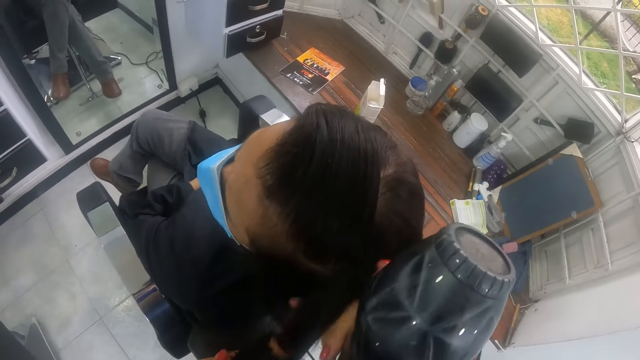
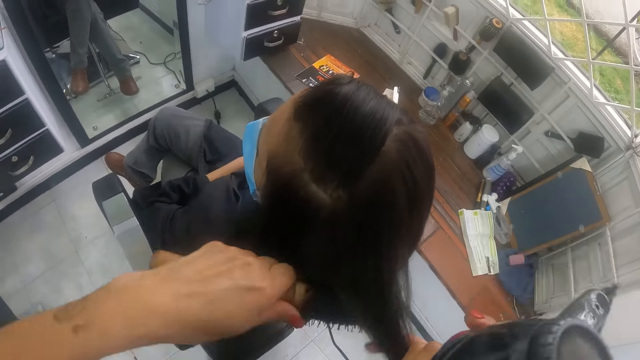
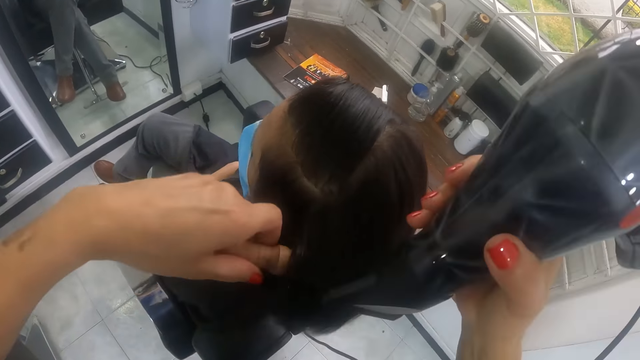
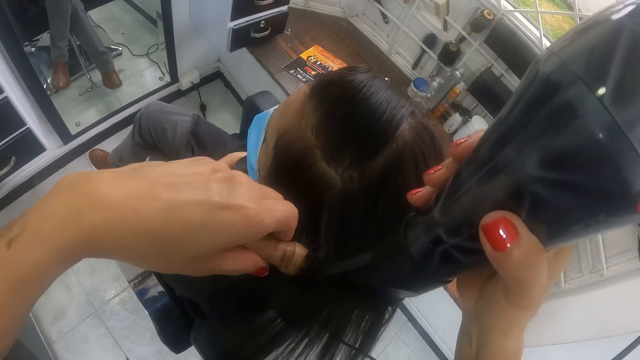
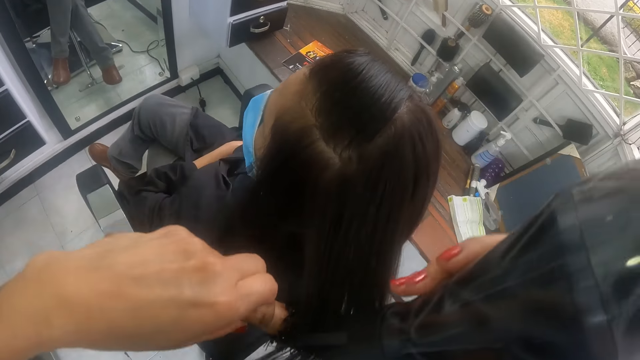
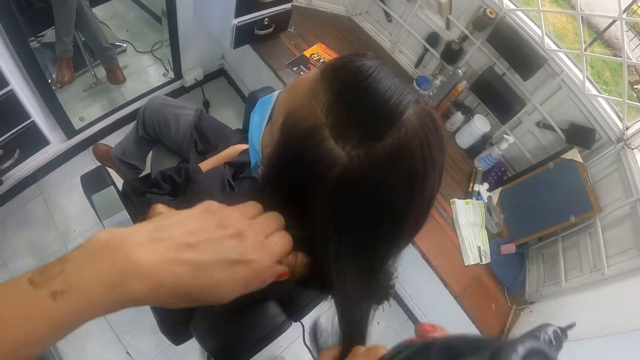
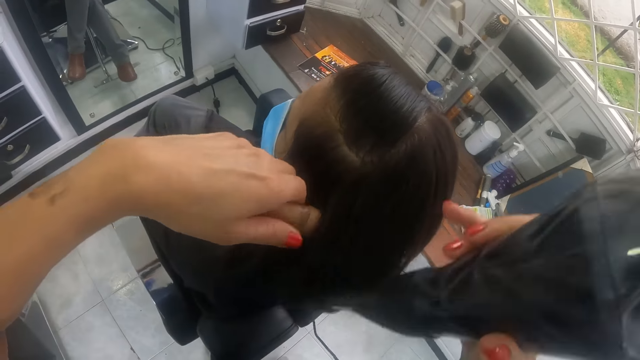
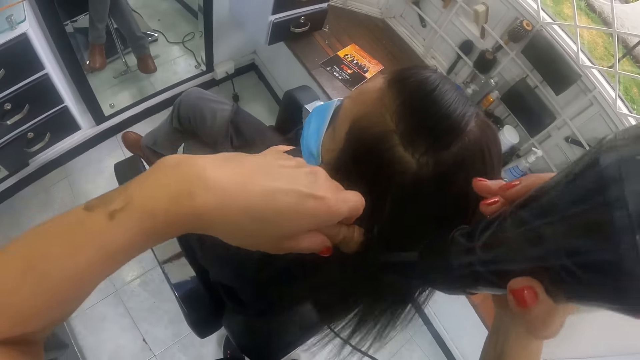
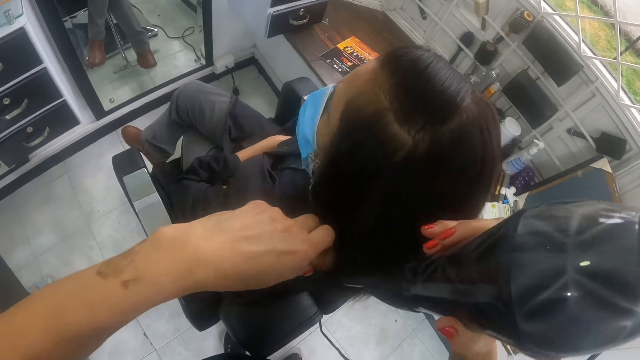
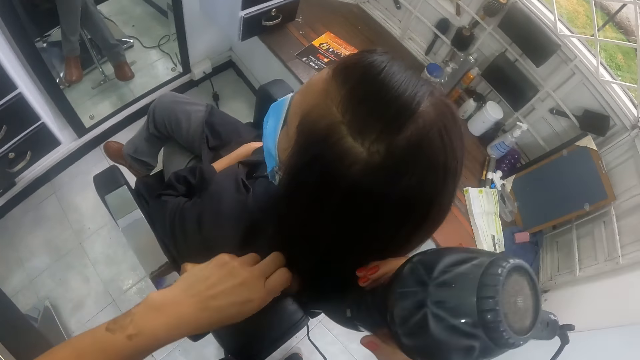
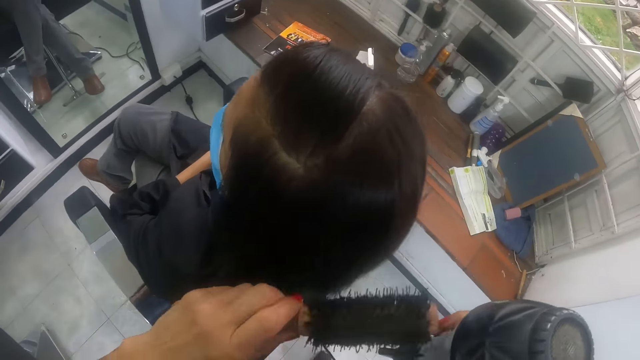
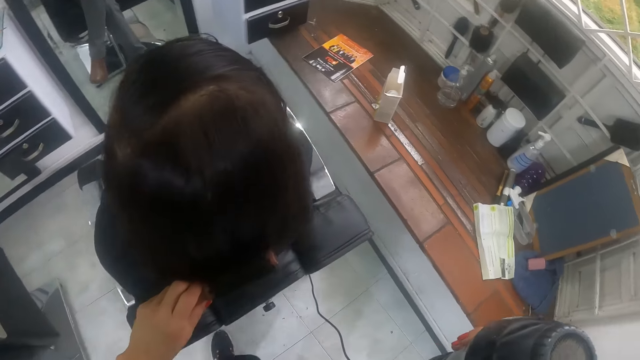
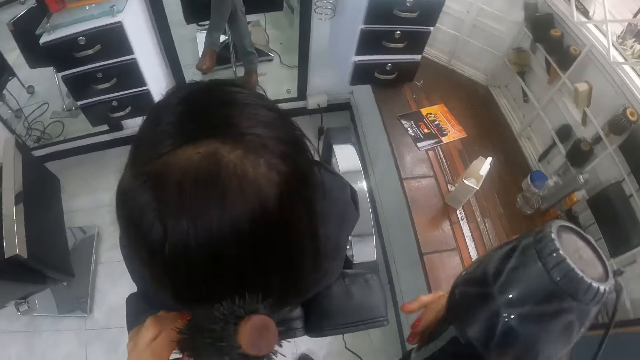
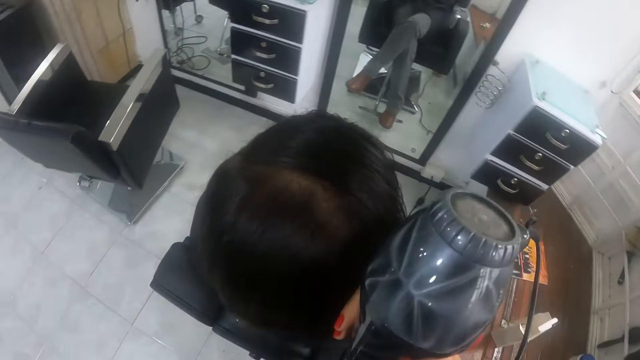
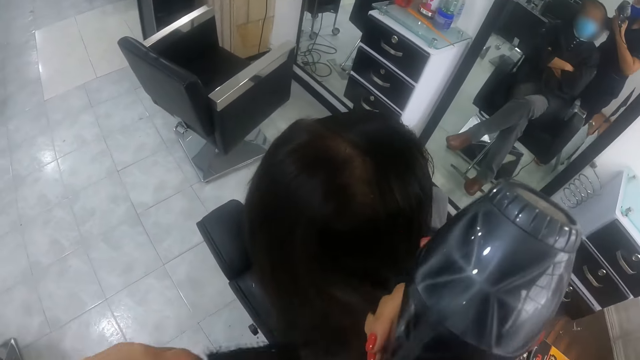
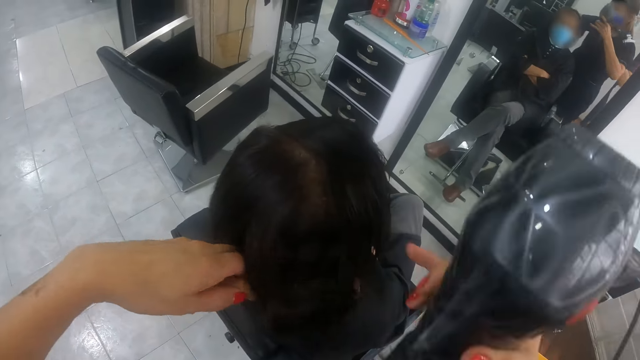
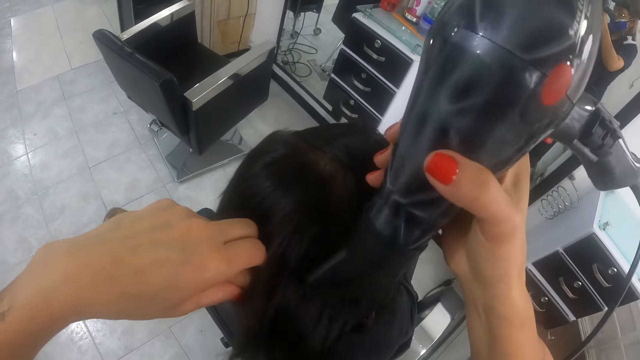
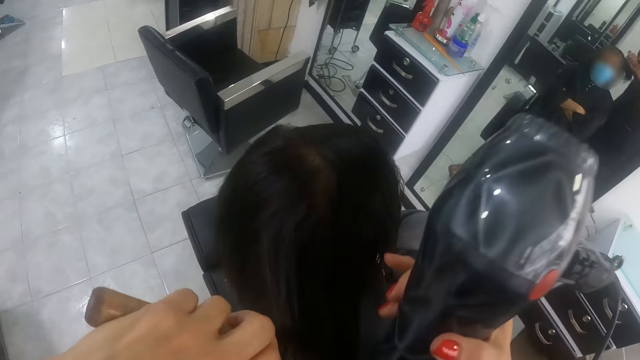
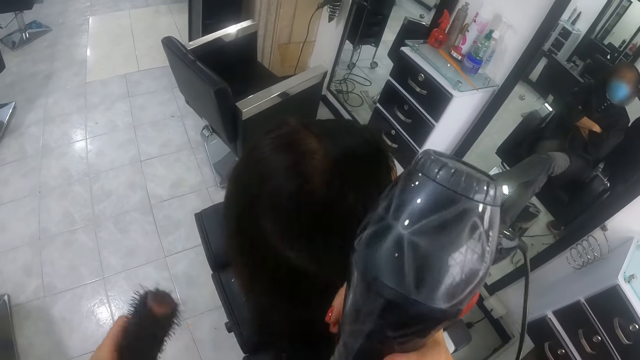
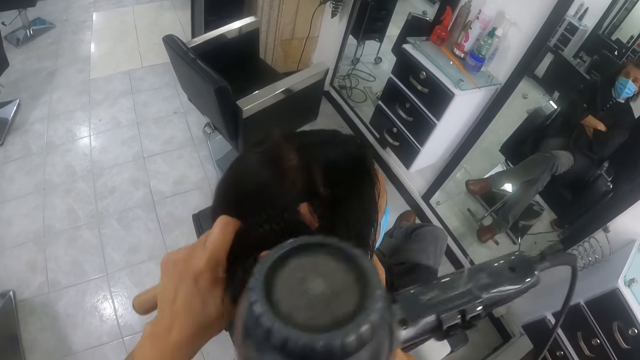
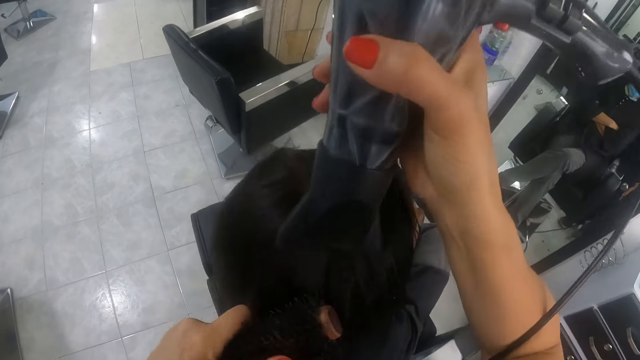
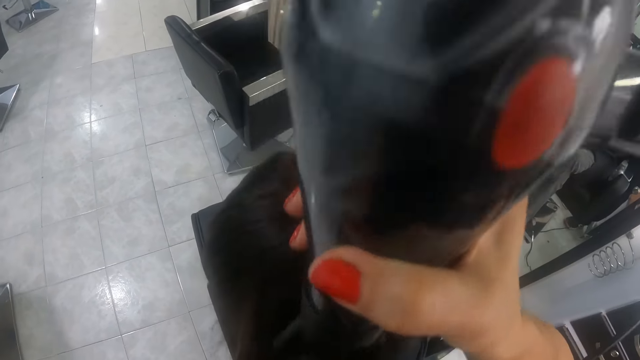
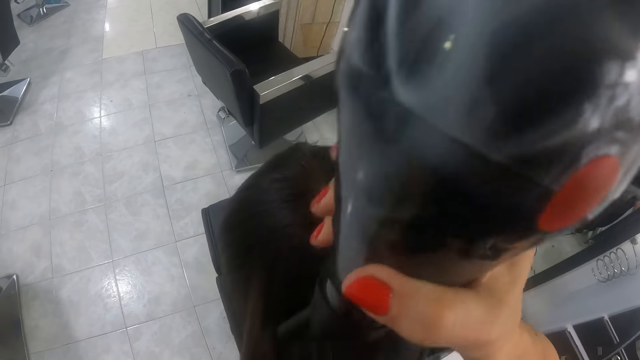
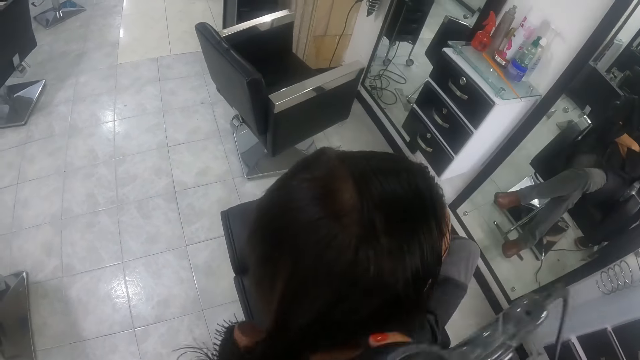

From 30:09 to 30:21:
The camera wearer pulls the portion of the hair of the man from the round brush in her left hand with her right hand. She straightens the portion of the hair of the man from her right hand with the round brush in her left hand. She uses the hair dryer in her right hand on the portion of the hair of the man. She pulls the portion of the hair of the man from the round brush in her left hand with her right hand. She straightens the portion of the hair of the man from her right hand with the round brush in her left hand. She uses the hair dryer in her right hand on the portion of the hair of the man. She brushes the hair of the man with the round brush in her left hand. She pulls a portion of the hair of the man with her right hand. She straightens the portion of the hair of the man from her right hand with the round brush in her left hand. She uses the hair dryer in her right hand on the portion of the hair of the man. She pulls the portion of the hair of the man from the round brush in her left hand with her right hand. She straightens the portion of the hair of the man from her right hand with the round brush in her left hand. She uses the hair dryer in her right hand on the portion of the hair of the man.

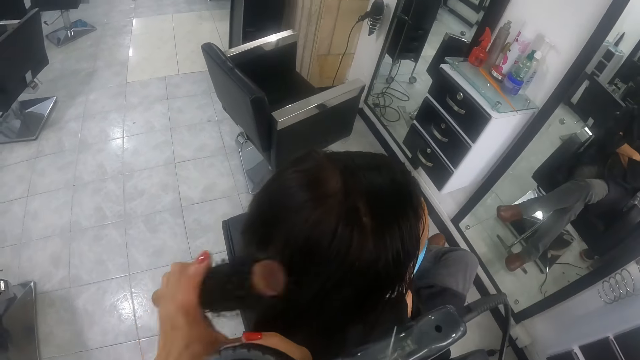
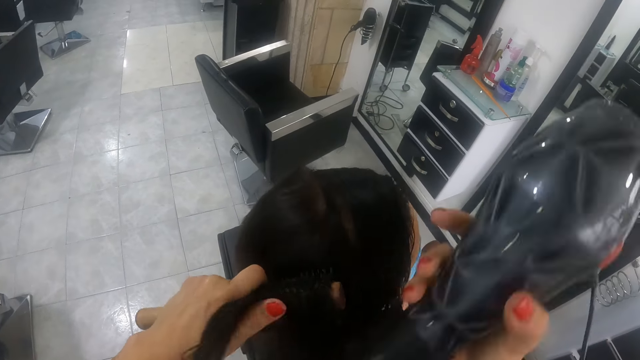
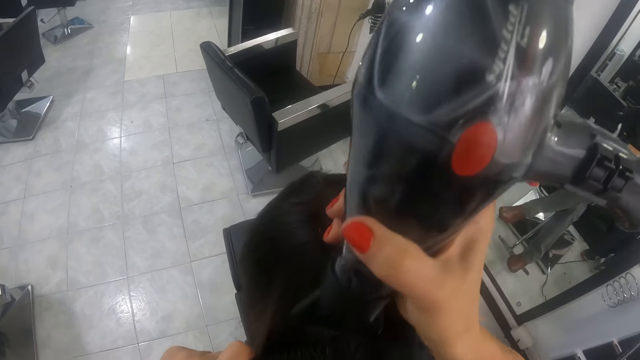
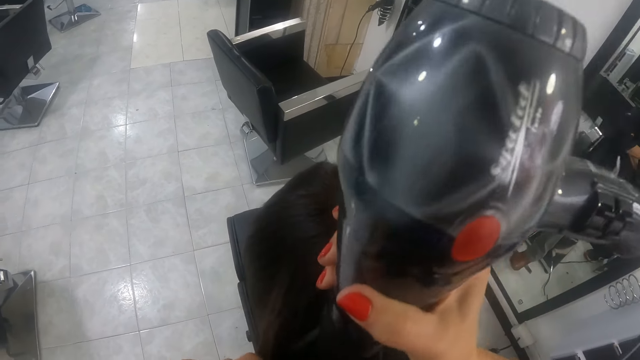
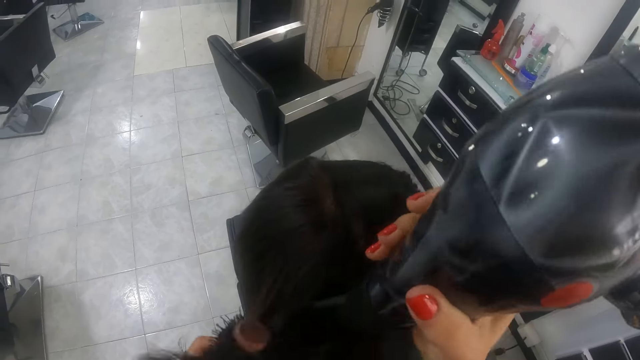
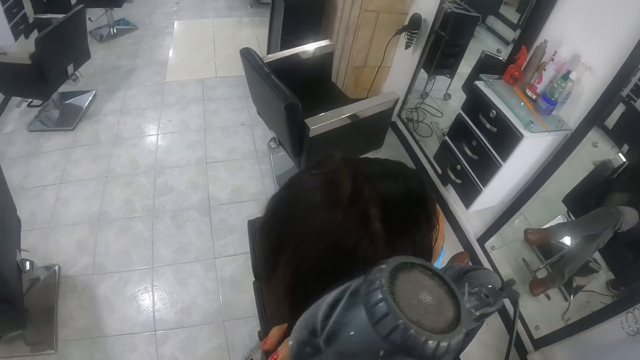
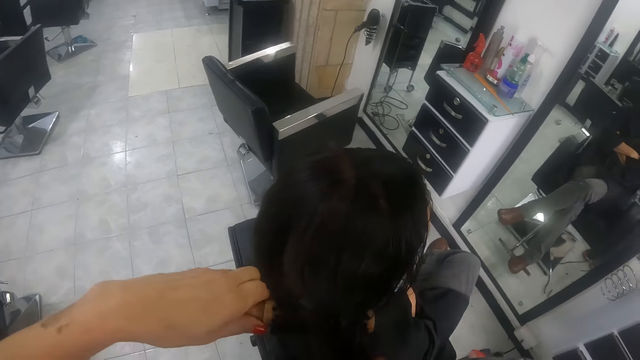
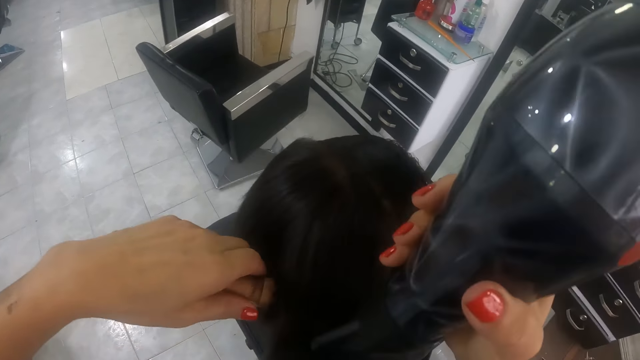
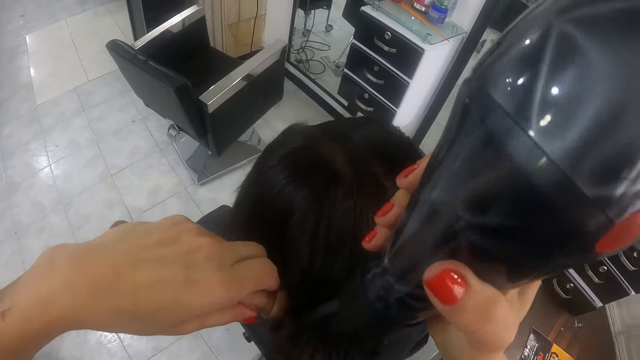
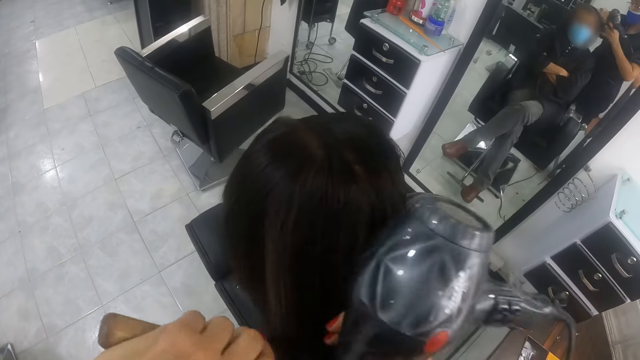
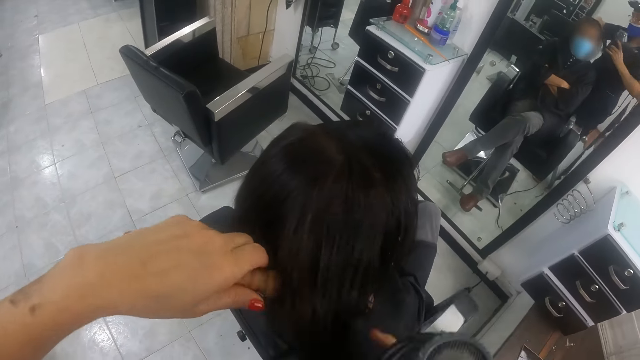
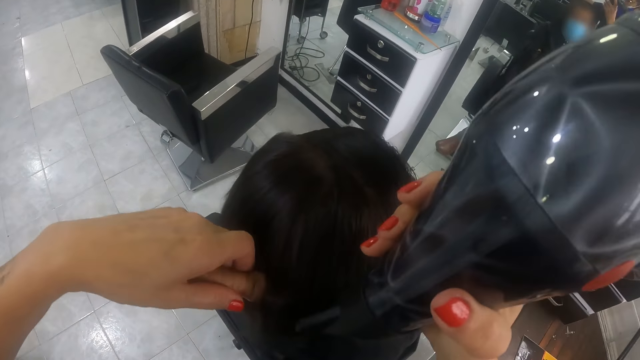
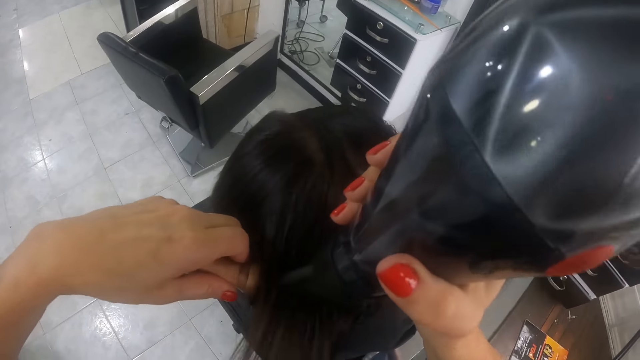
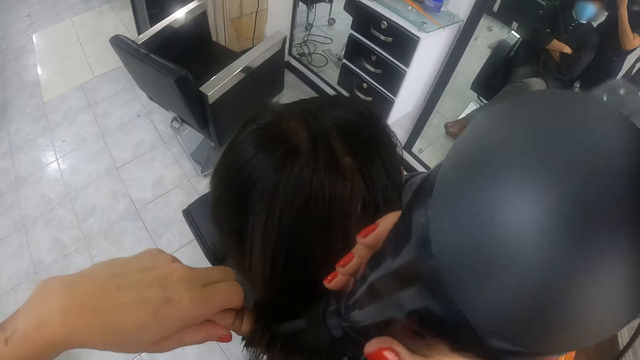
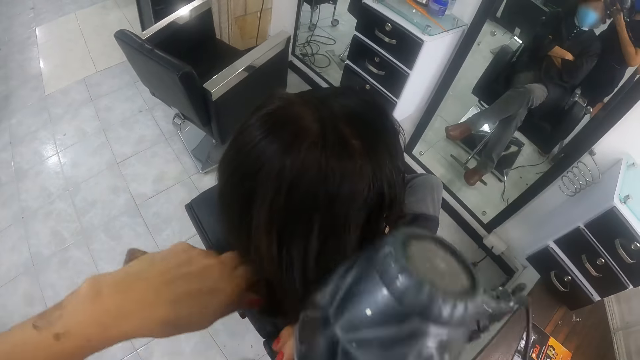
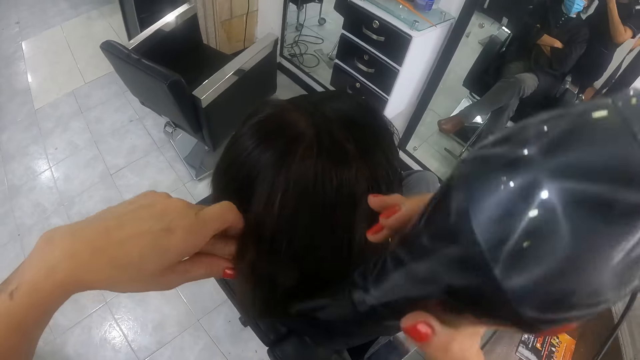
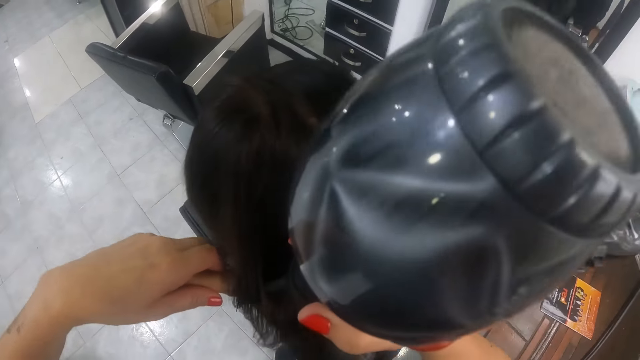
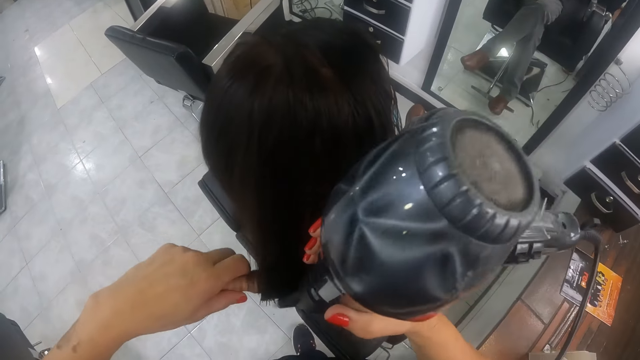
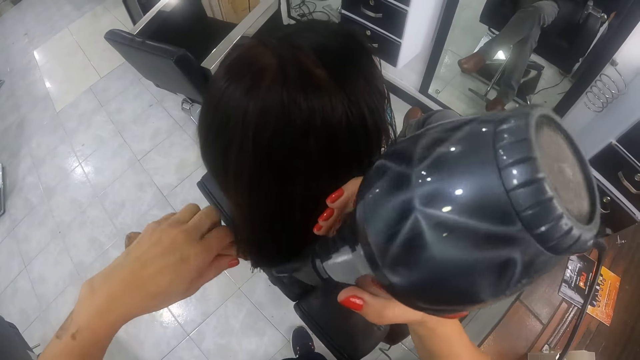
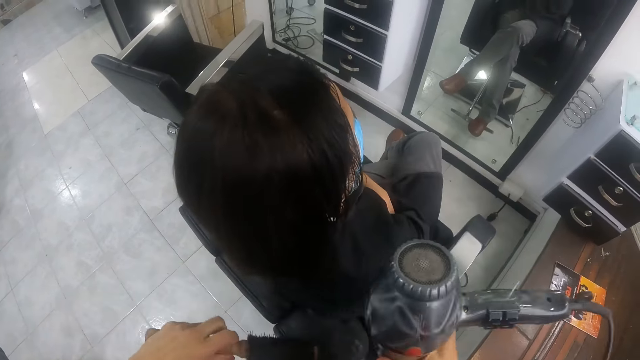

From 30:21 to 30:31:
The camera wearer pulls the portion of the hair of the man from the round brush in her left hand with her right hand. She straightens the portion of the hair of the man from her right hand with the round brush in her left hand. She uses the hair dryer in her right hand on the portion of the hair of the man. She pulls the portion of the hair of the man from the round brush in her left hand with her right hand. She straightens the portion of the hair of the man from her right hand with the round brush in her left hand. She uses the hair dryer in her right hand on the portion of the hair of the man. She pulls the portion of the hair of the man from the round brush in her left hand with her right hand. She straightens the portion of the hair of the man from her right hand with the round brush in her left hand. She uses the hair dryer in her right hand on the portion of the hair of the man. She pulls the portion of the hair of the man from the round brush in her left hand with her right hand. She straightens the portion of the hair of the man from her right hand with the round brush in her left hand. She uses the hair dryer in her right hand on the portion of the hair of the man.
